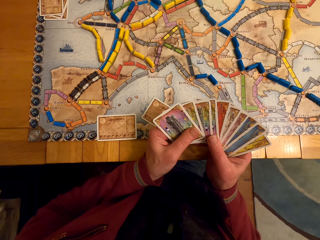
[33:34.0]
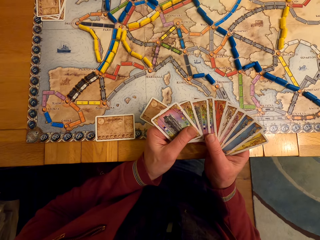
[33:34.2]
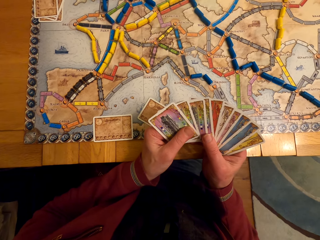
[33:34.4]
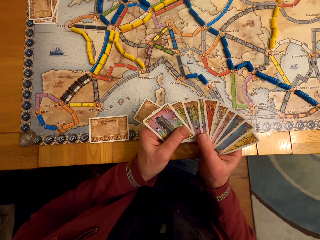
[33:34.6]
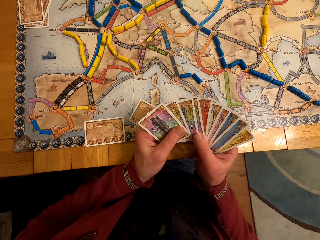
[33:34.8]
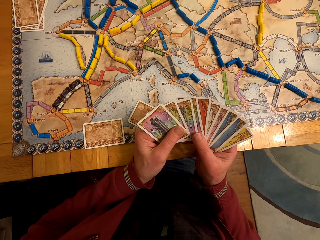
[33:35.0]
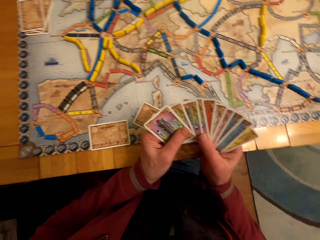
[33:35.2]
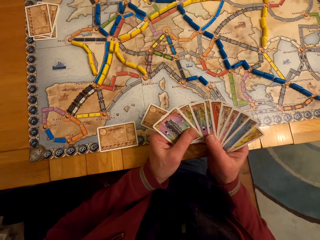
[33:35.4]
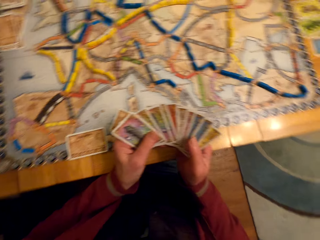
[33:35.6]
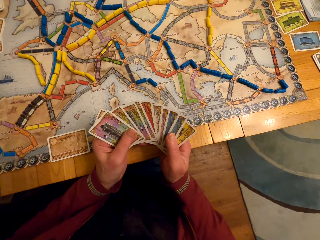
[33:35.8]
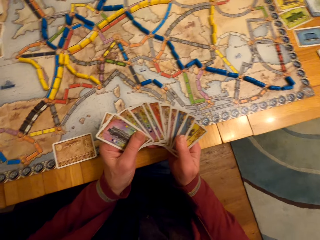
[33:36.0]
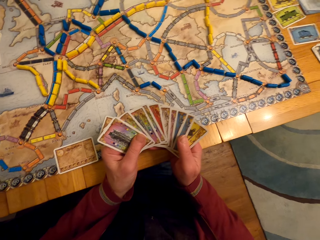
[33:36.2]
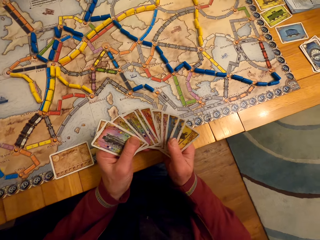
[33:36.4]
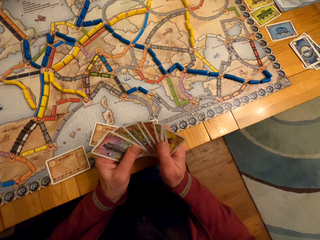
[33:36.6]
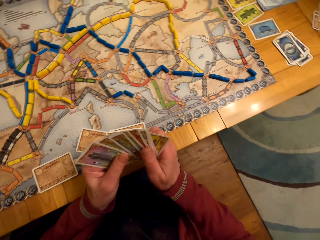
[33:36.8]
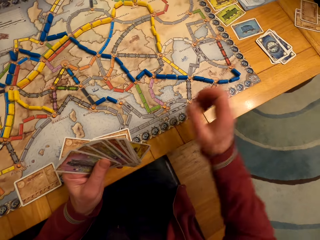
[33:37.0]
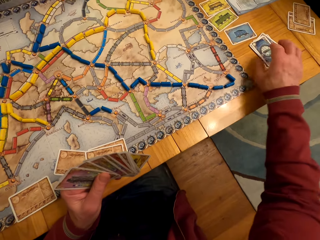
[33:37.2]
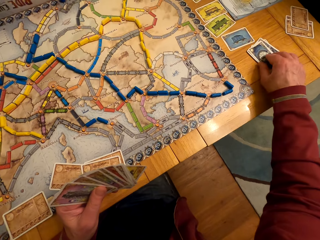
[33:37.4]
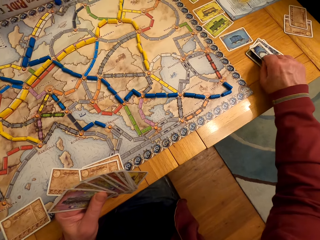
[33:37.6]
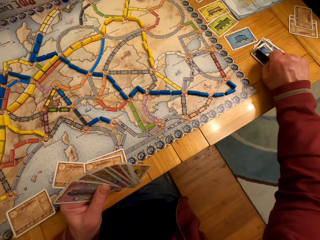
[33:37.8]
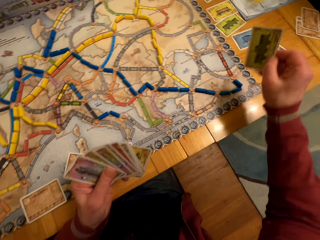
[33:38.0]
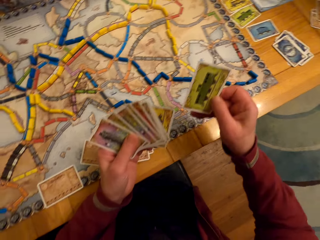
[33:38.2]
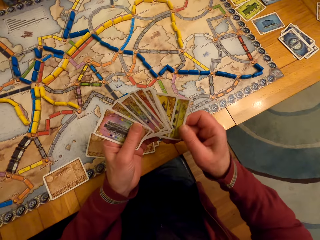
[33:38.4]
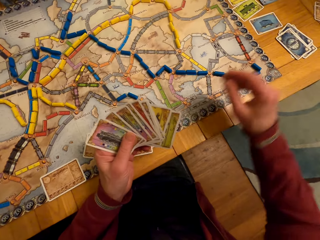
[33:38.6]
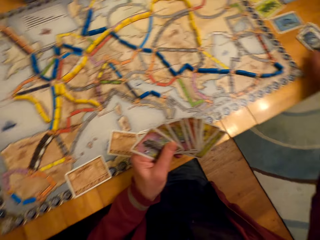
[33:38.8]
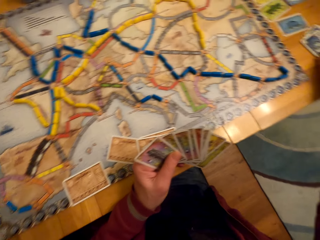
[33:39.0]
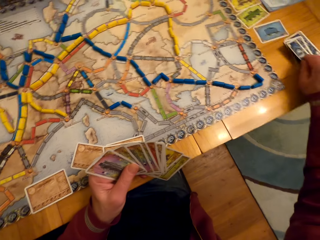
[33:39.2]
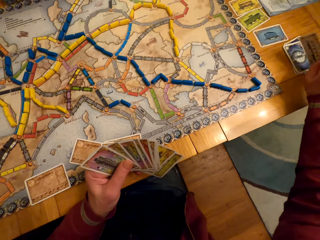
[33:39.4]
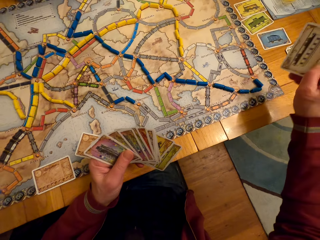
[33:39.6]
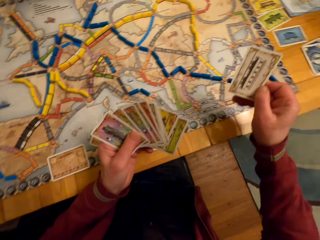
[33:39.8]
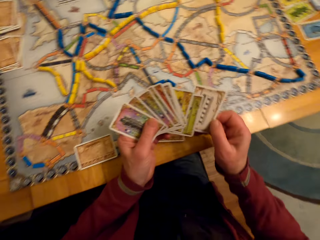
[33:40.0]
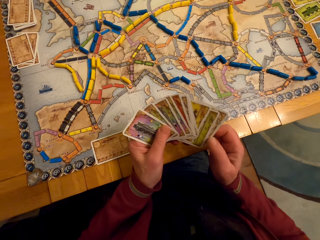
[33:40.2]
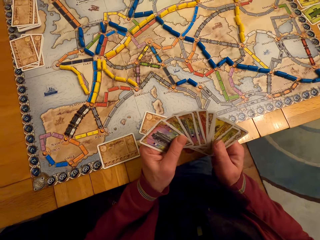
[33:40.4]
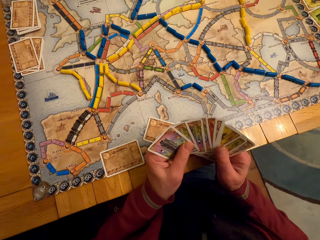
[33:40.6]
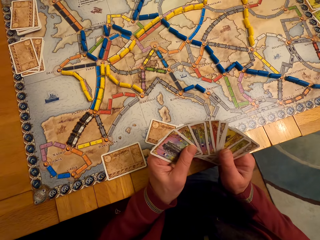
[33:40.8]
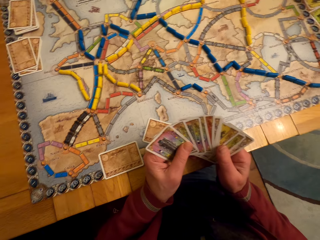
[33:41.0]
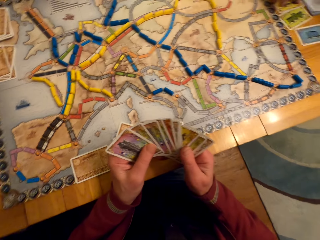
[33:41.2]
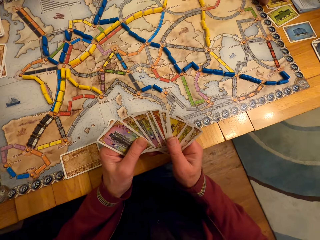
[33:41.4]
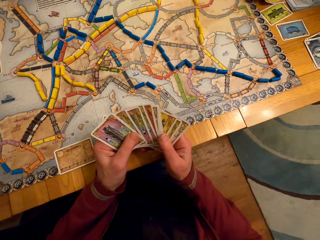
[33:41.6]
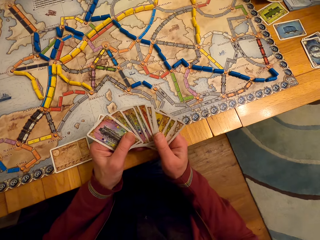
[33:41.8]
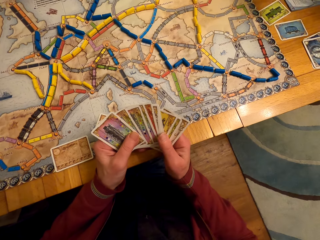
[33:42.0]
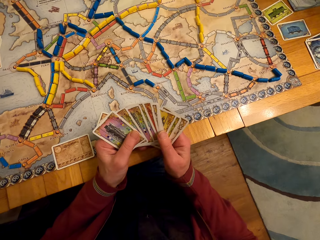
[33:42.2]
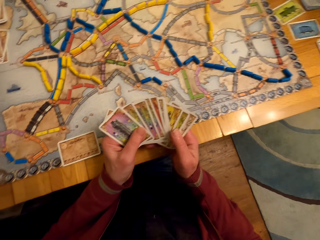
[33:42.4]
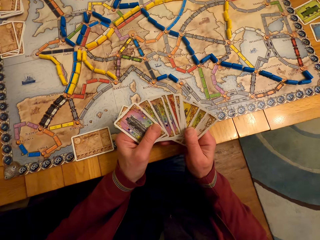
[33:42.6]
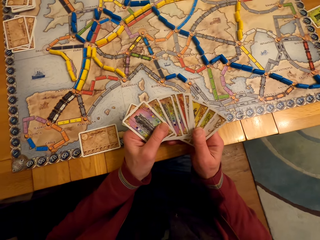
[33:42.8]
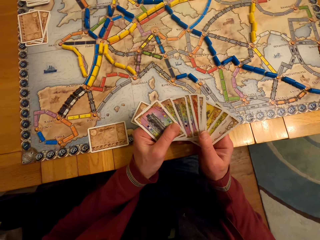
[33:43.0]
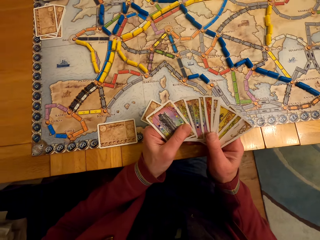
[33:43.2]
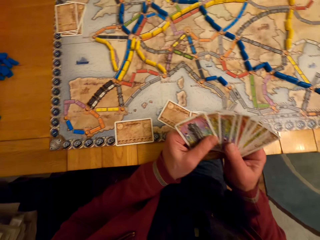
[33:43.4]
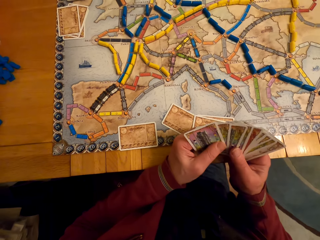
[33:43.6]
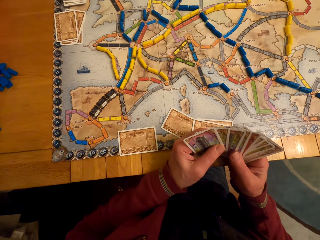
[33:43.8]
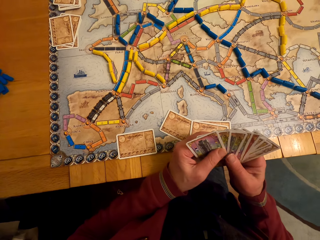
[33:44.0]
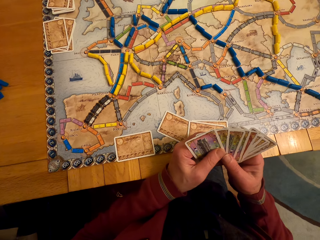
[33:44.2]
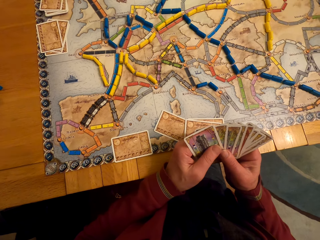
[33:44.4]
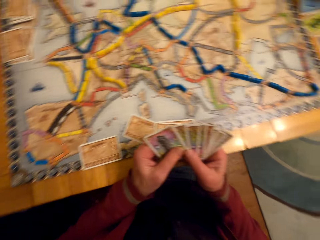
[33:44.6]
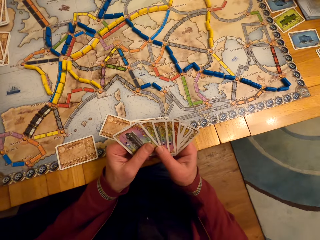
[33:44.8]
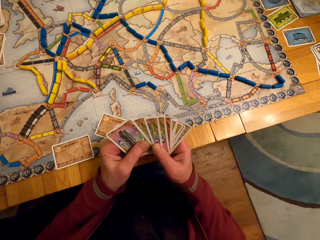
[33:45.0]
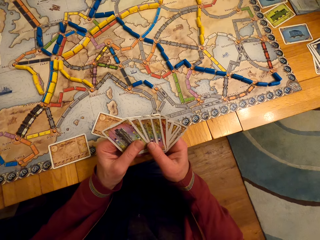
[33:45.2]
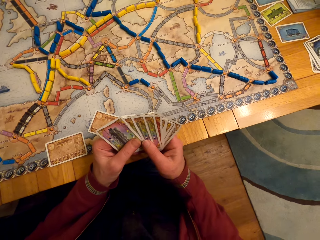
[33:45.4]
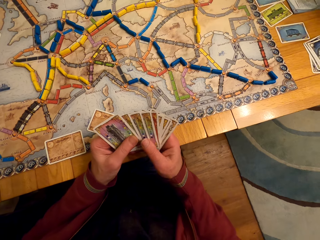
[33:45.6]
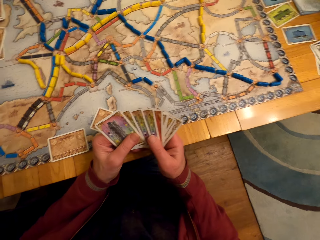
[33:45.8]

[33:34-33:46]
A man looks around, looks at the cards and picks up the card. The camera wearer picks up the board game card from the table. The man passes the card to the left hand and picks up the card. The camera wearer picks up the board game card from the table again. The man passes the card to the left hand and looks at the cards.

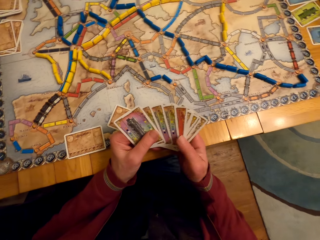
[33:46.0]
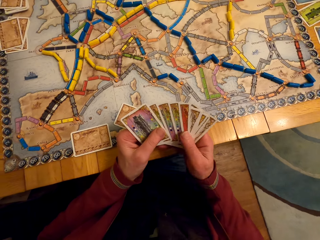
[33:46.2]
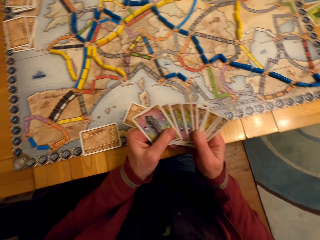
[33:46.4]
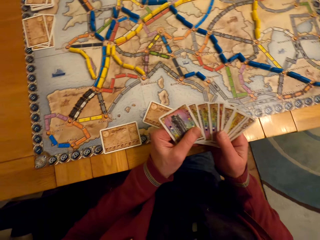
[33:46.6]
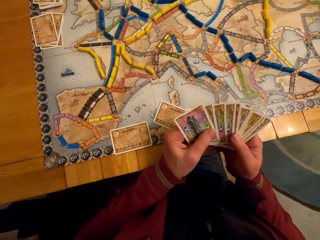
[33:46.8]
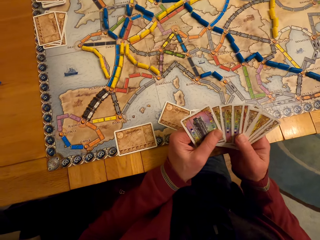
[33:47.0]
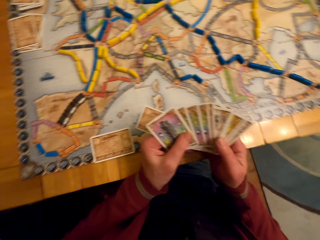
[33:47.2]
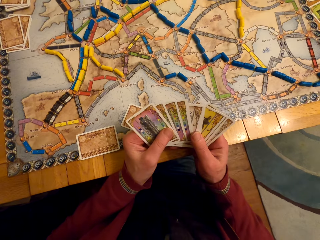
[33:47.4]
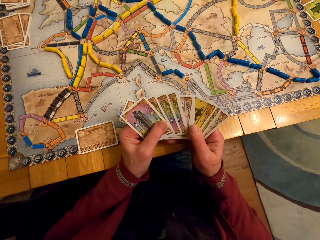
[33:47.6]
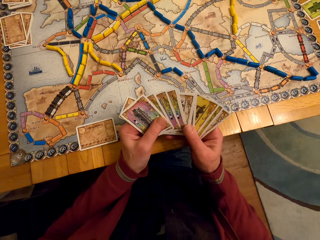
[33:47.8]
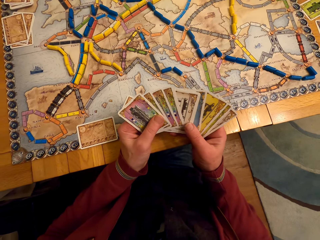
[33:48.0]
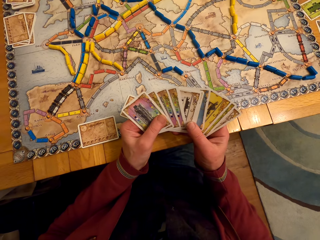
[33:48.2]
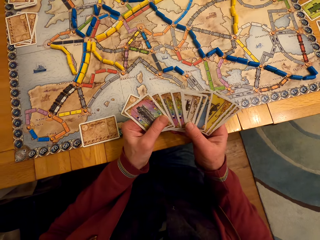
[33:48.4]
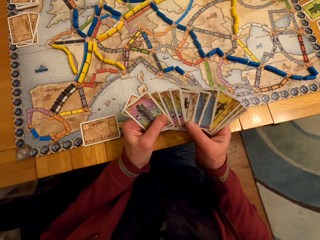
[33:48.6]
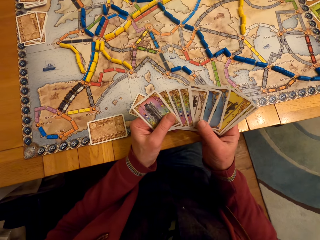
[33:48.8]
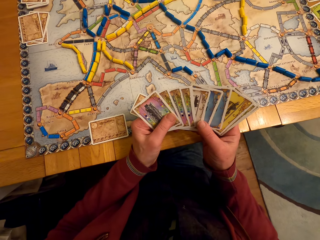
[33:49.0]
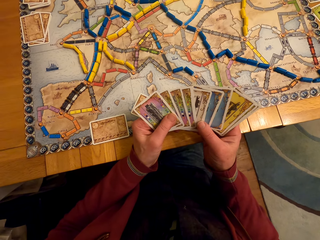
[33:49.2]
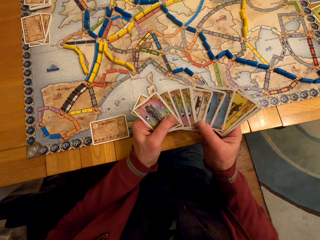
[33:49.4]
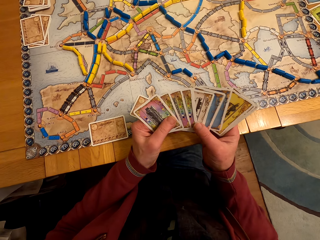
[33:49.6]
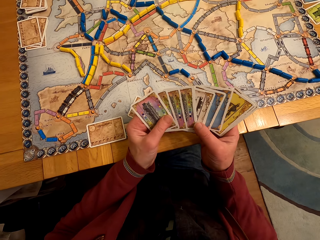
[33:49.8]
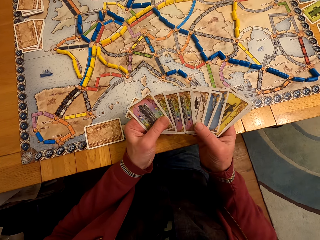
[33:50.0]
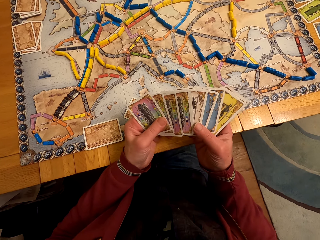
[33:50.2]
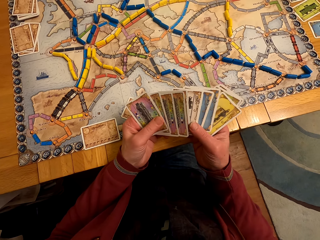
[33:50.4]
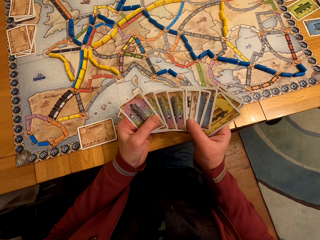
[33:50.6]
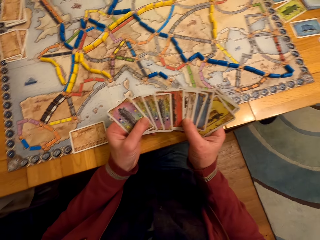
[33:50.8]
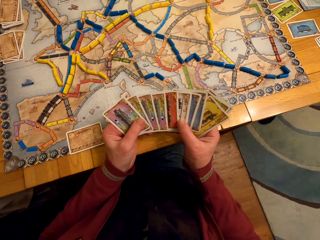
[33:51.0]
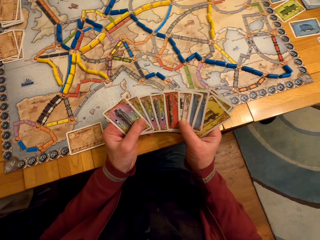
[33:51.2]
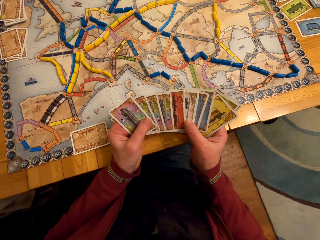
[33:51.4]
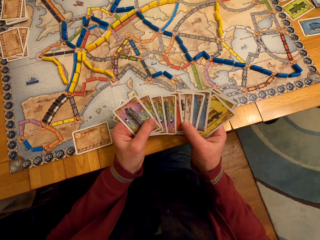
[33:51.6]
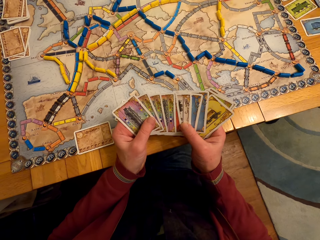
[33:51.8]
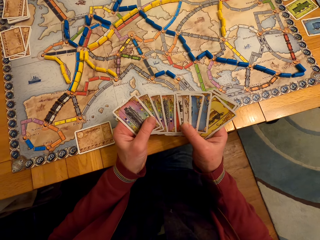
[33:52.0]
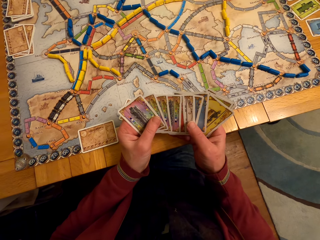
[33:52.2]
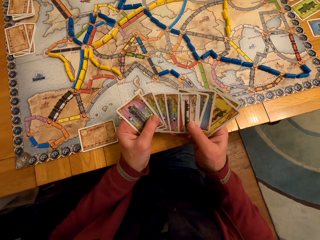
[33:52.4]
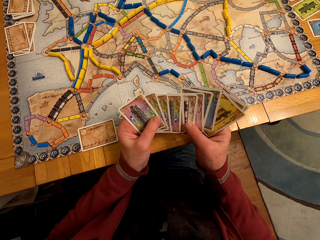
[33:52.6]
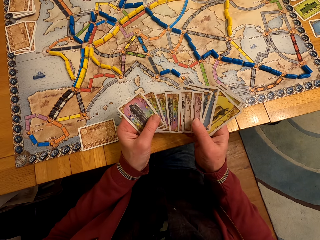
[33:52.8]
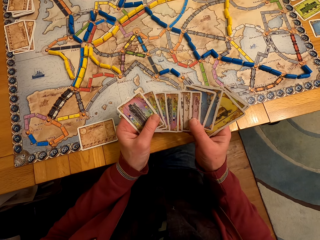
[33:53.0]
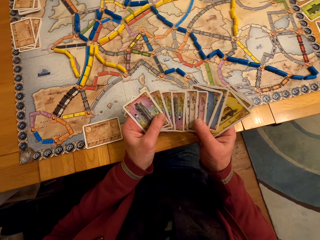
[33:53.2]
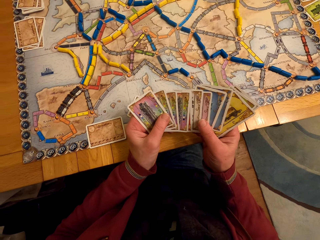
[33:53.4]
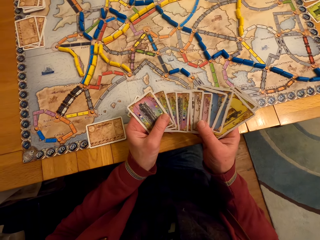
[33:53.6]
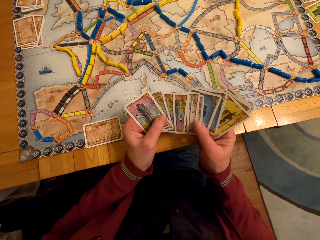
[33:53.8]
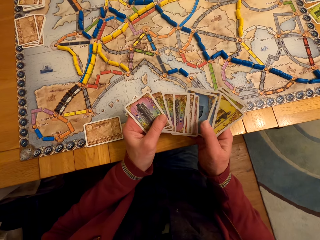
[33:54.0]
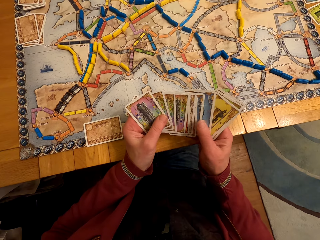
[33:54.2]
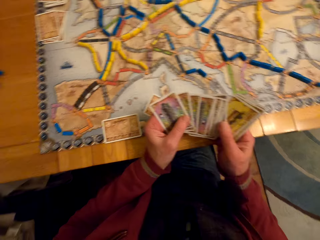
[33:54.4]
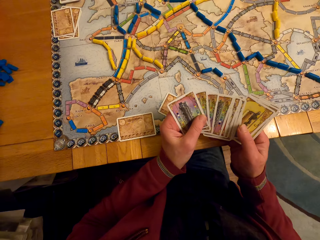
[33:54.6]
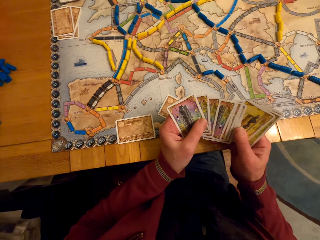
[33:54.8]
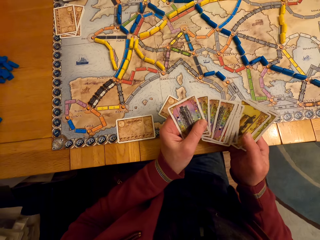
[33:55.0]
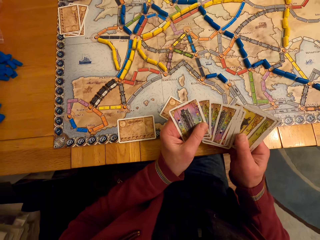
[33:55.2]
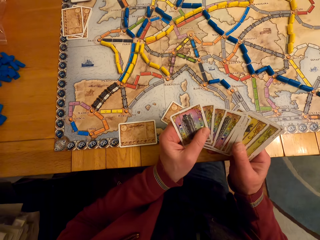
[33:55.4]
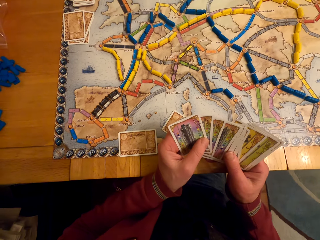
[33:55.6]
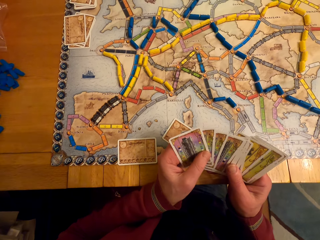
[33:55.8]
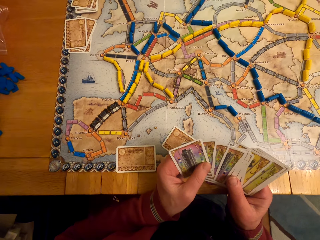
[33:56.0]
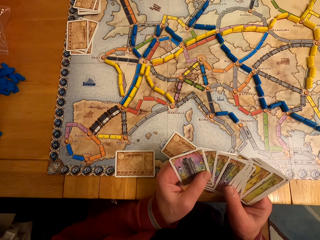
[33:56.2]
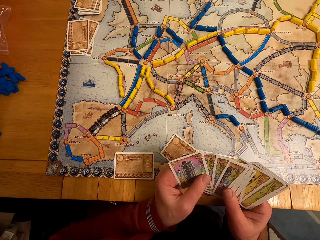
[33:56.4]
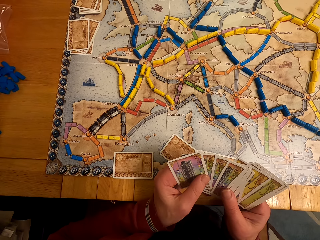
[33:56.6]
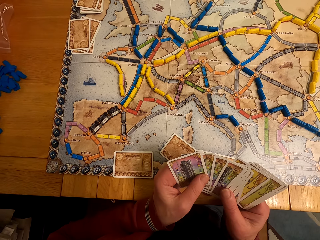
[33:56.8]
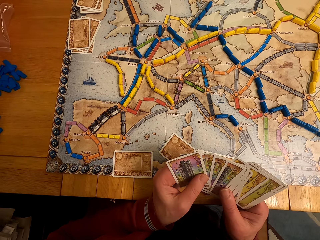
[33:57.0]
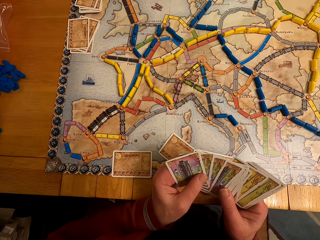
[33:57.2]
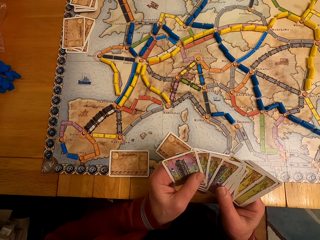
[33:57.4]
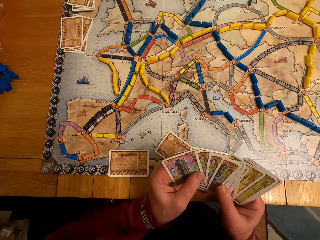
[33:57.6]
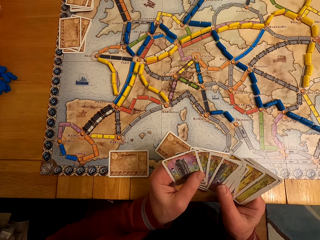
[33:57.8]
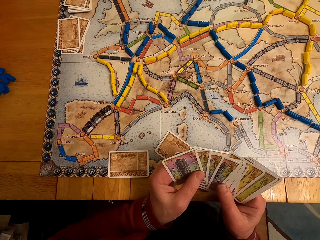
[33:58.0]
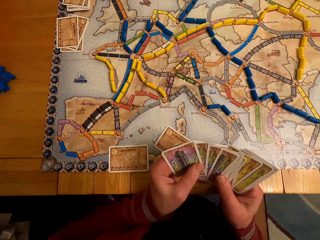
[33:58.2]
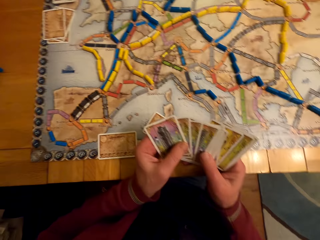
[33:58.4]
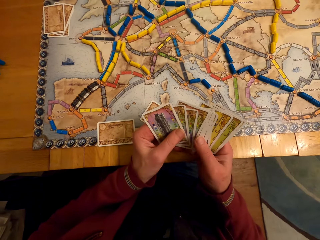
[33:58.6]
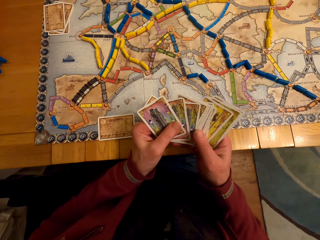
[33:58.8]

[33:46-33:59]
The camera wearer stares at the board game cards on his hands.
